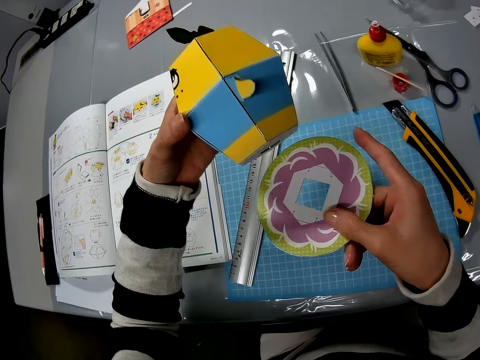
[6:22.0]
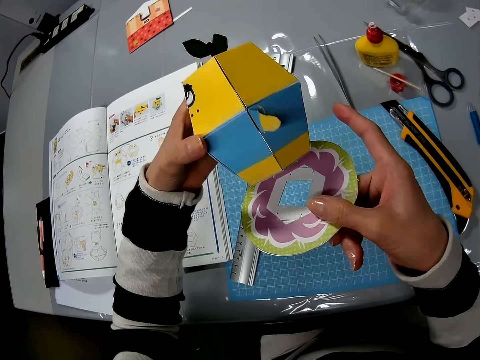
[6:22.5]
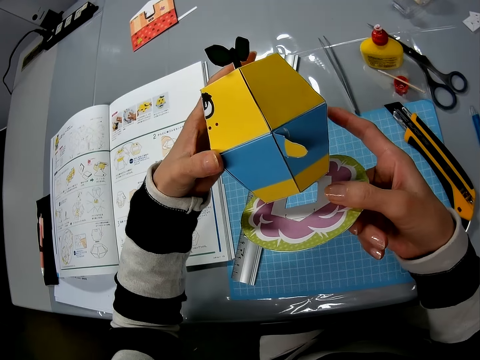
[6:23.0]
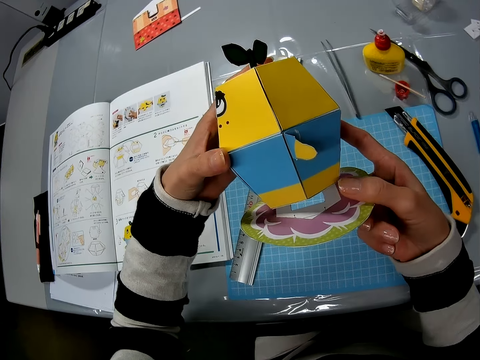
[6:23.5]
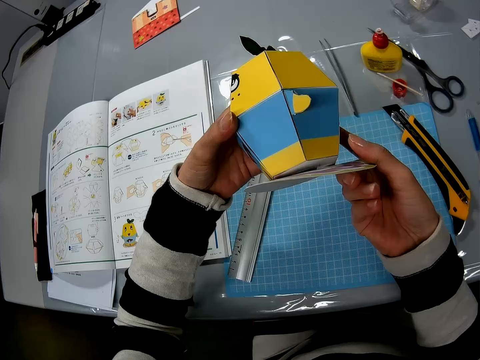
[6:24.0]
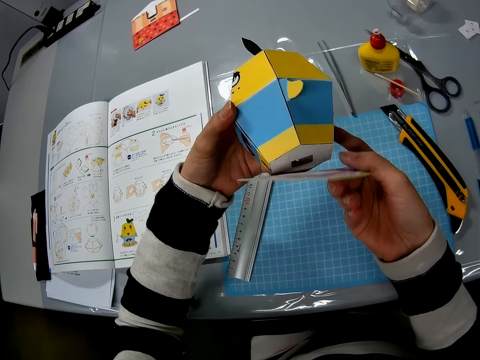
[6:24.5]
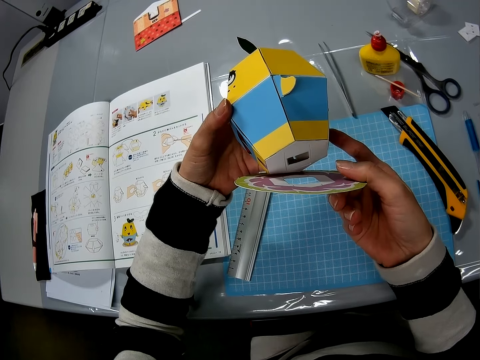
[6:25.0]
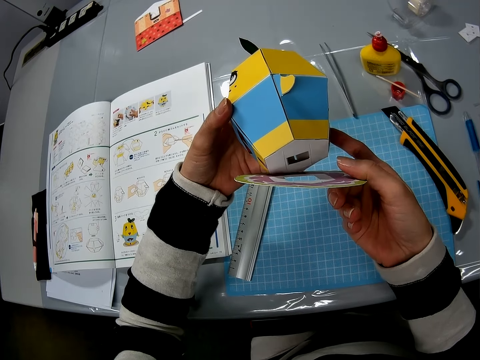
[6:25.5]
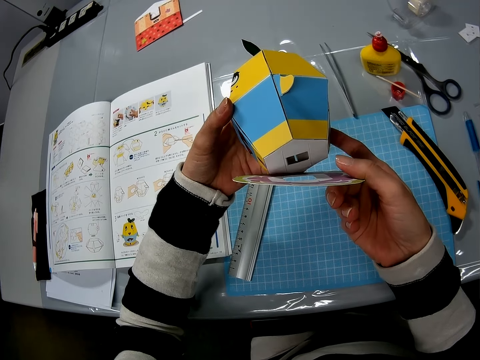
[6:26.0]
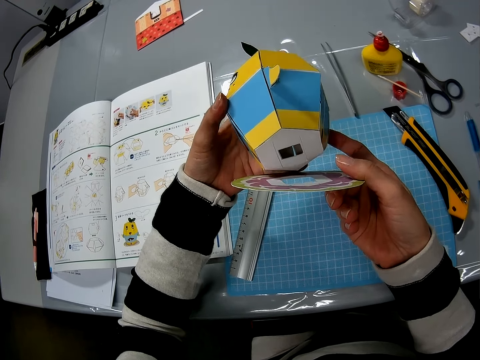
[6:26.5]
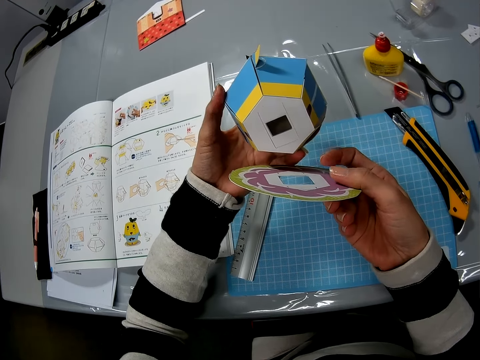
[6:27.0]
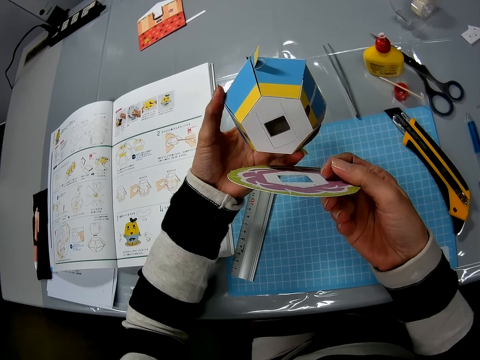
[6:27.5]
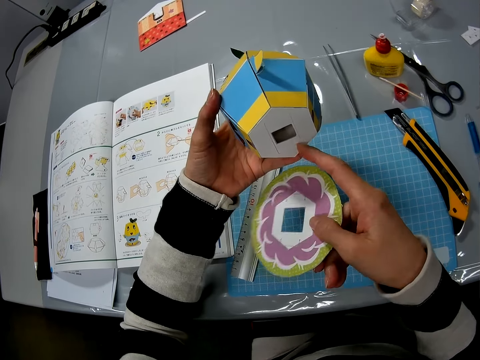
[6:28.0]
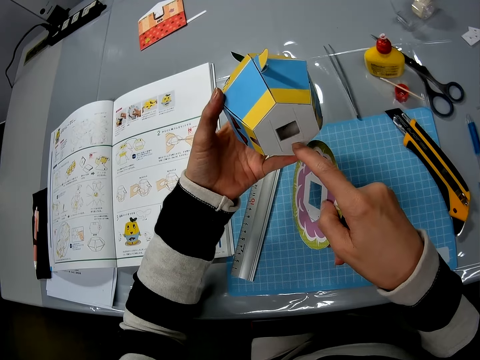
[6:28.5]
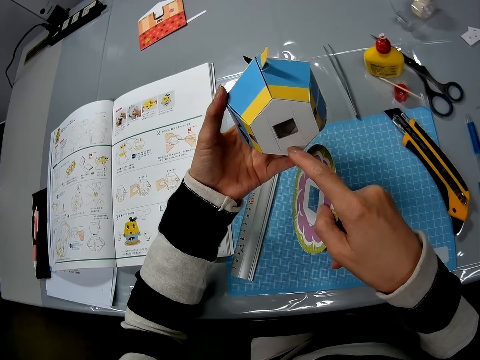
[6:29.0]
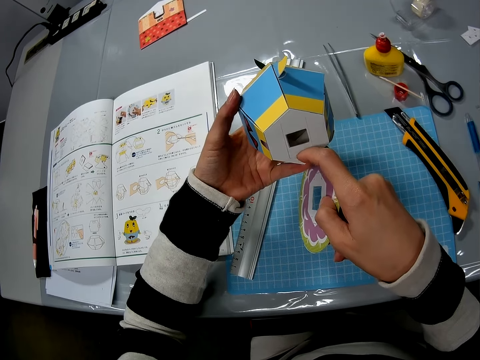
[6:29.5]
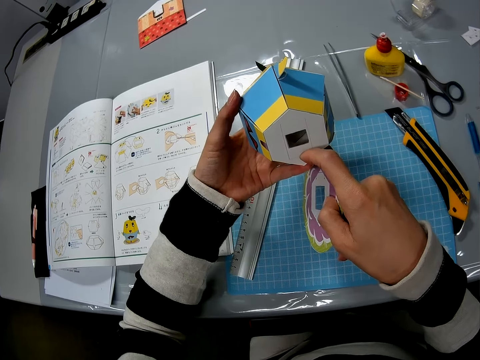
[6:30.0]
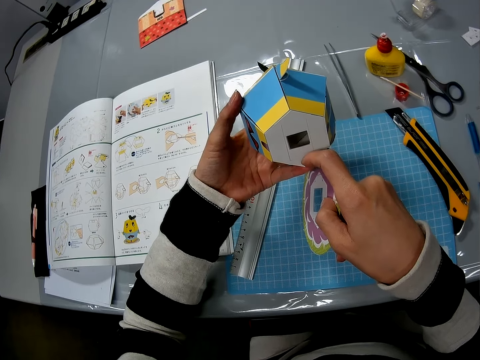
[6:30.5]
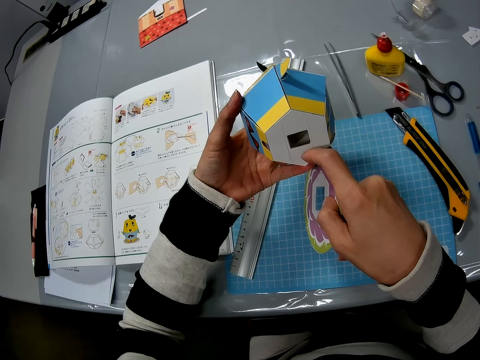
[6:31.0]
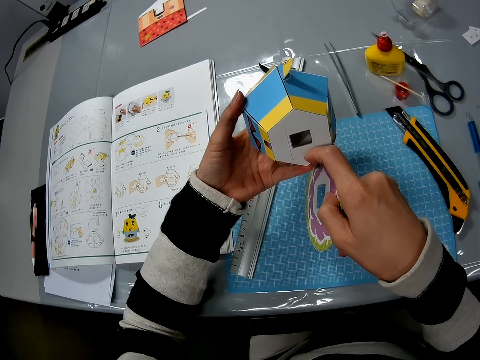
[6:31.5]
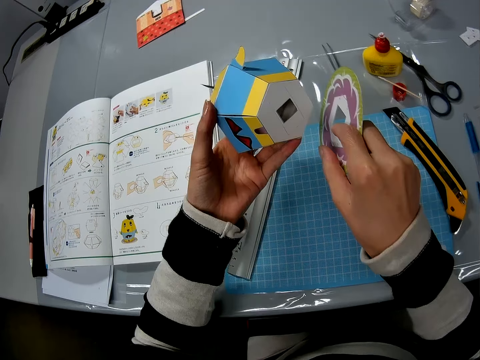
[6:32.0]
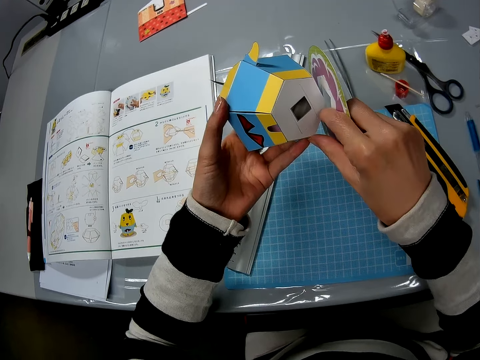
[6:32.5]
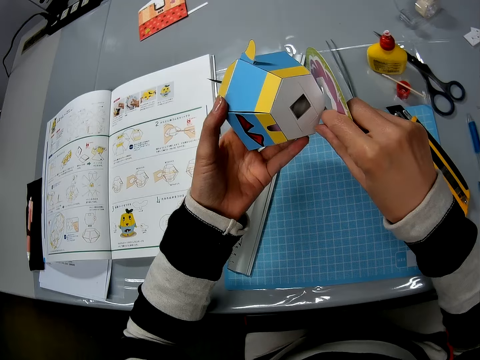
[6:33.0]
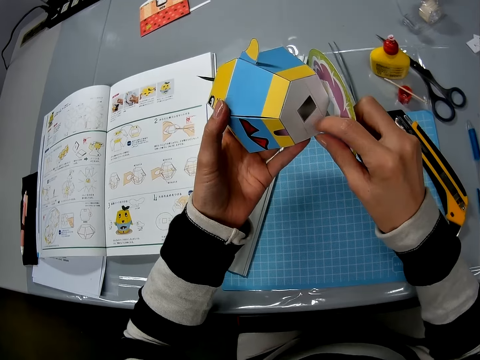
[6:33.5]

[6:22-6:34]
The camera wearer places the artwork on the art piece. They measure the flat carton with the yellow art carton. They hold the artwork with a finger. They scratch the yellow art carton.

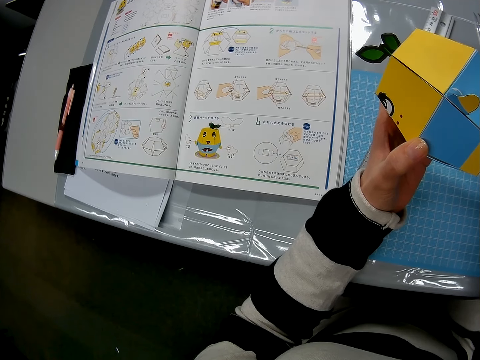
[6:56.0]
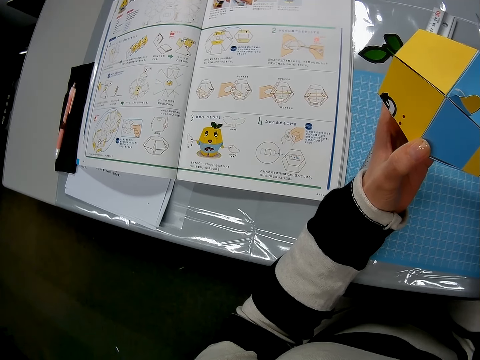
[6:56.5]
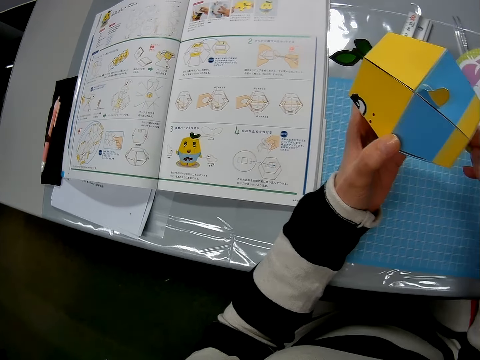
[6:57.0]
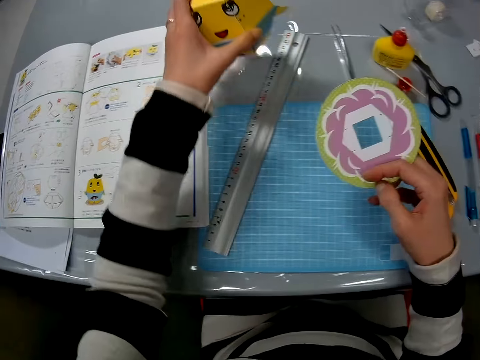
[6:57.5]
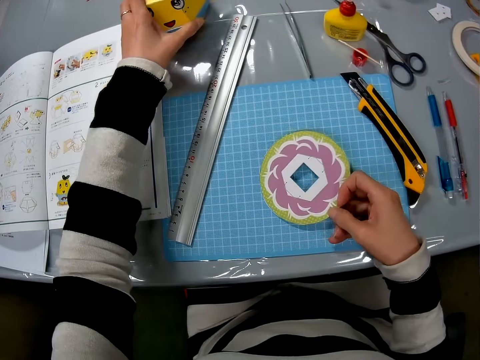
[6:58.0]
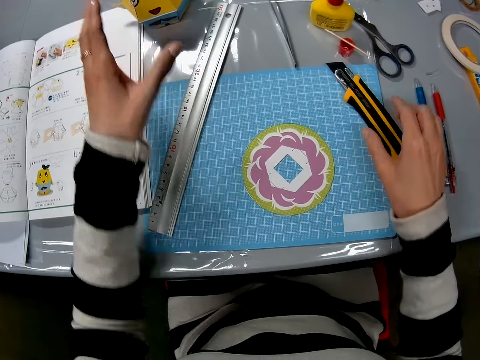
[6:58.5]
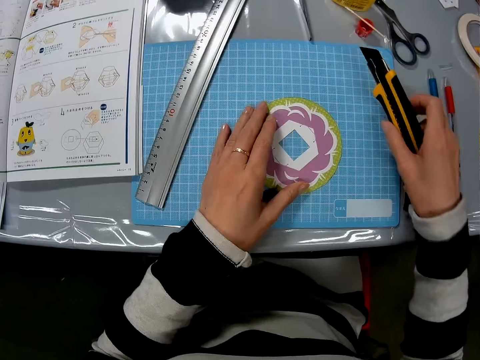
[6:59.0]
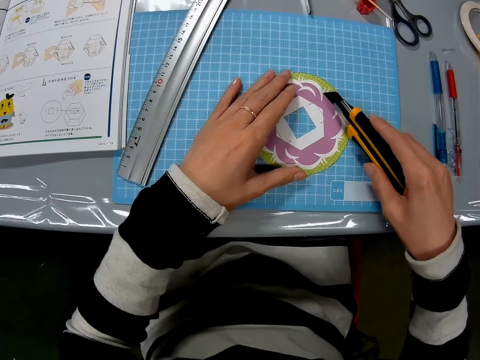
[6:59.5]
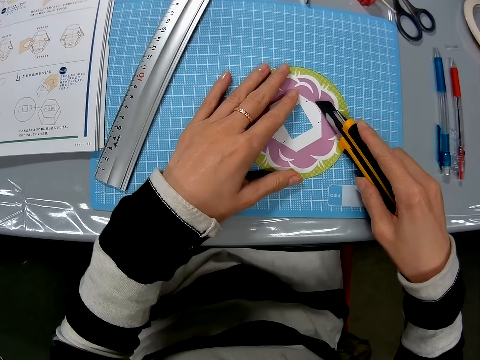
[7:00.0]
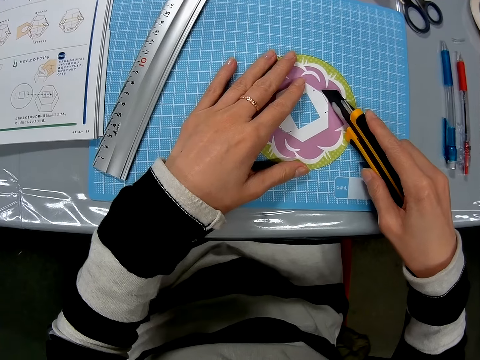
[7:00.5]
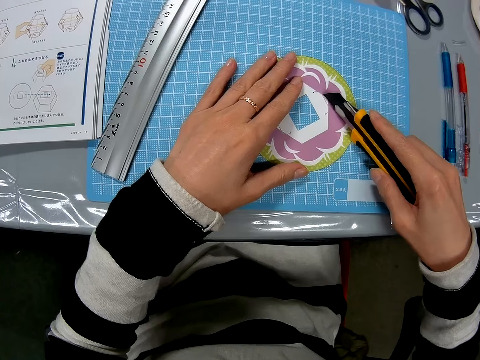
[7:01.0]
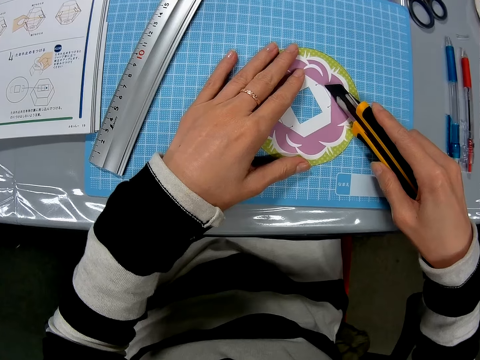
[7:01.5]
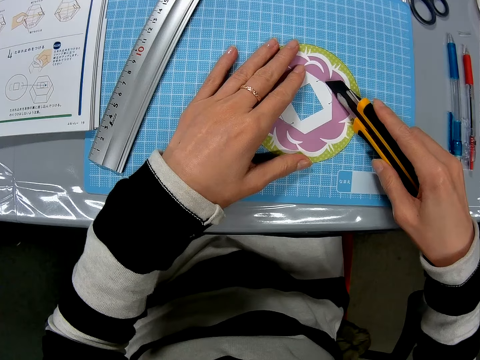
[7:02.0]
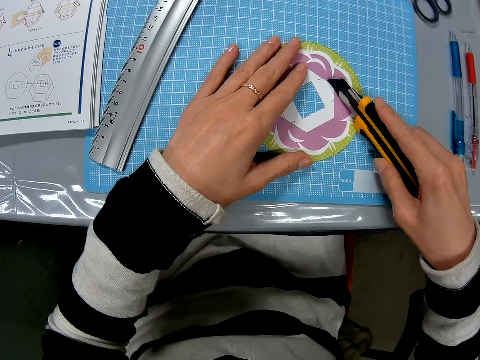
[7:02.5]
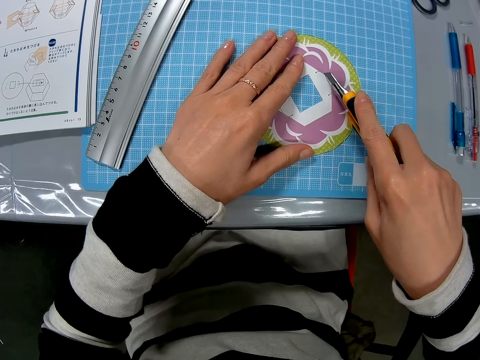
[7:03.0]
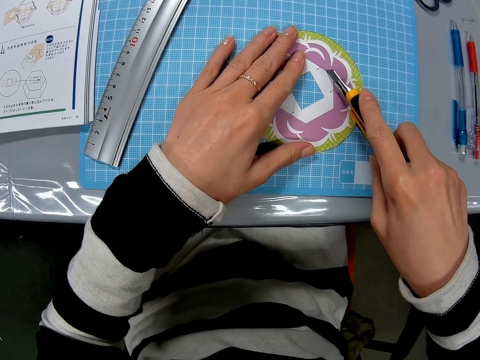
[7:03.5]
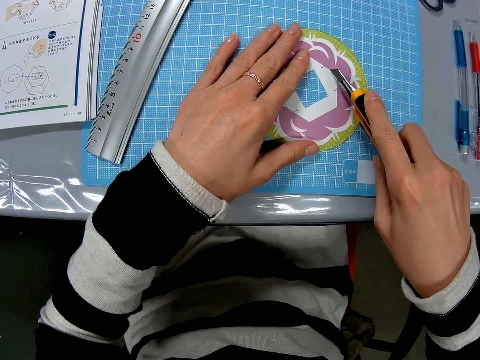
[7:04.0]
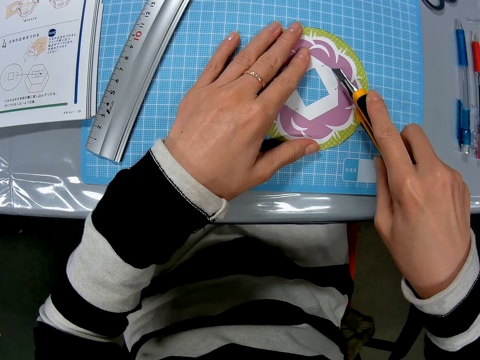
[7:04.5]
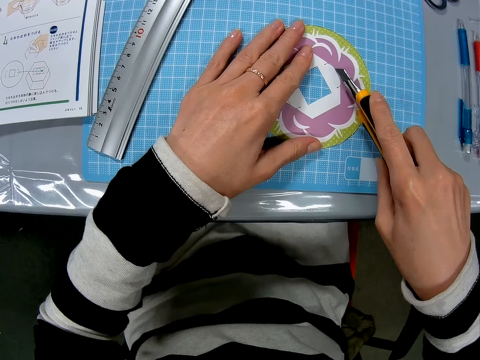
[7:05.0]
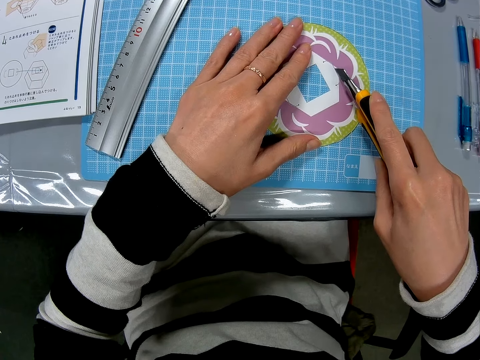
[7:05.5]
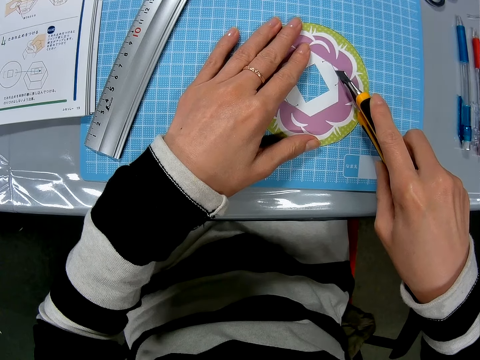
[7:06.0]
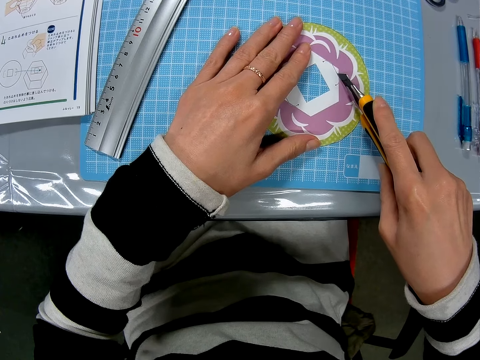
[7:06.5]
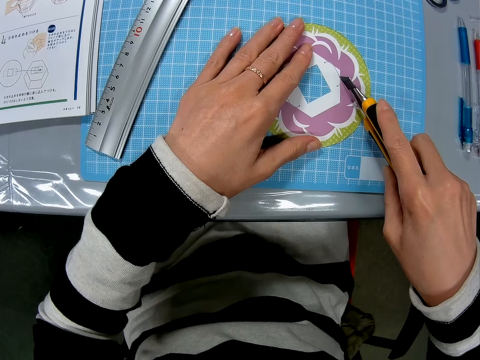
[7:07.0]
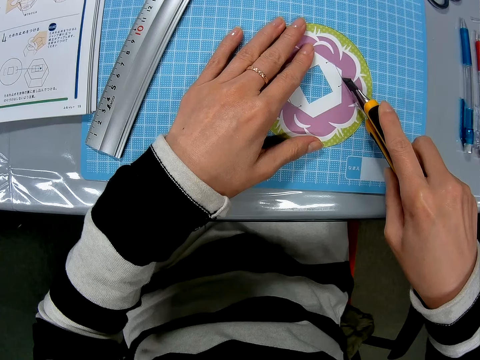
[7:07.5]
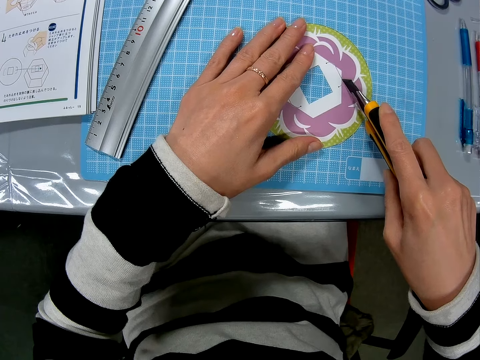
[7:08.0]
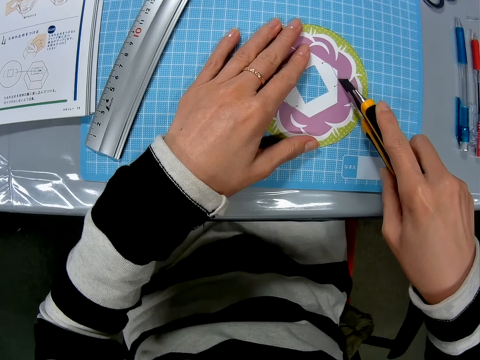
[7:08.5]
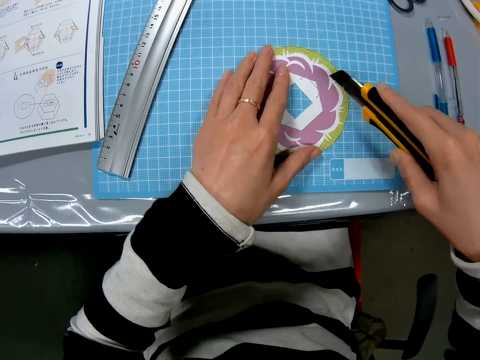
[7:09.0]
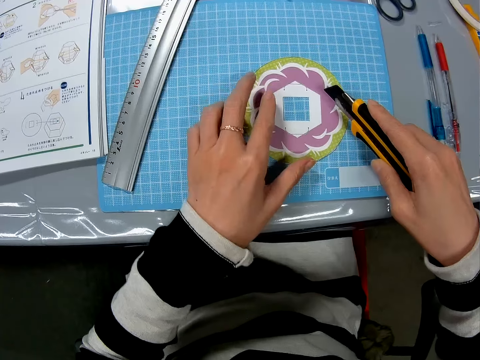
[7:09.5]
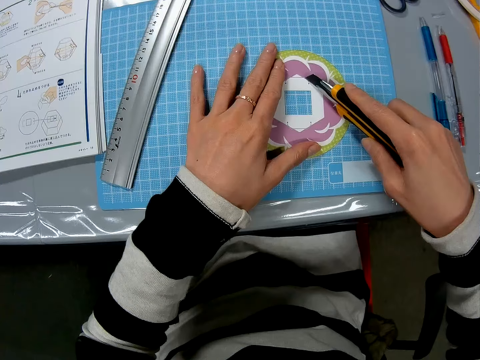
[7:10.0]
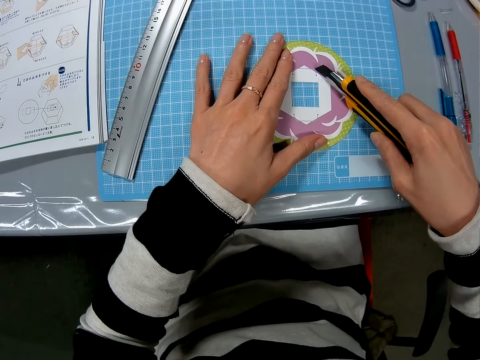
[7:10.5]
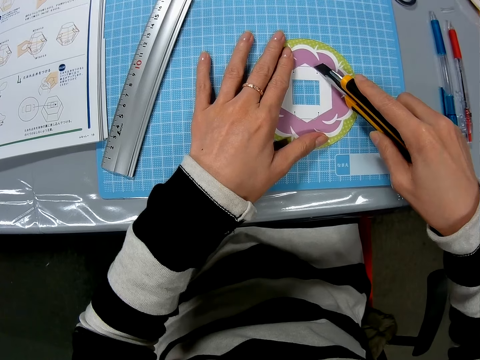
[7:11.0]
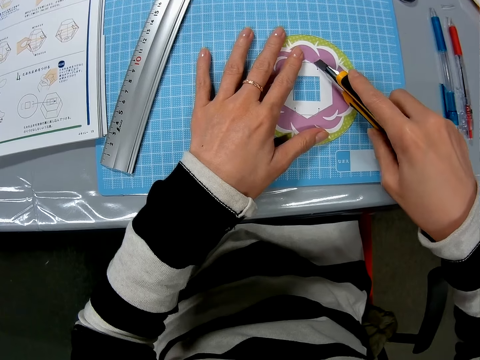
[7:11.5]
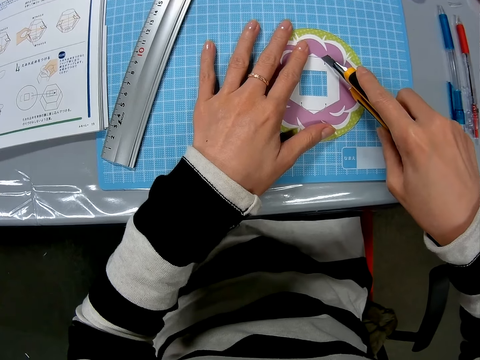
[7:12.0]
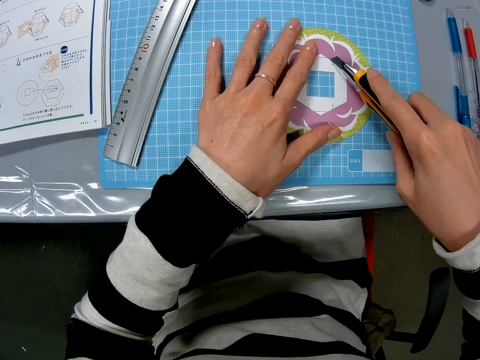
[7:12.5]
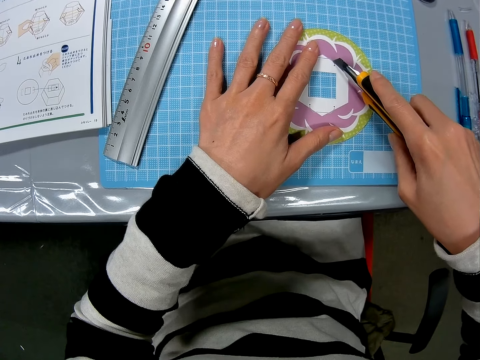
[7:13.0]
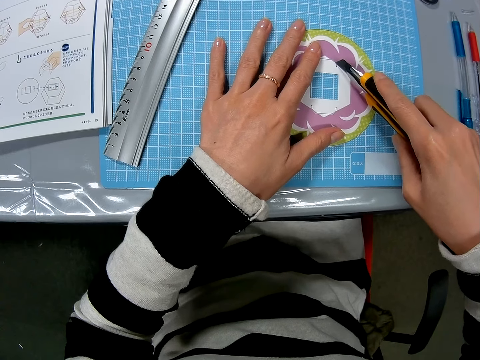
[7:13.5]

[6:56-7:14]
The camera wearer puts the artwork on the table. They put the art piece or flat carton on the table. They pick up the craft knife. They shift the flat carton. They cut the art piece with the craft knife. They turn the art piece. They cut the art piece with the craft knife.
